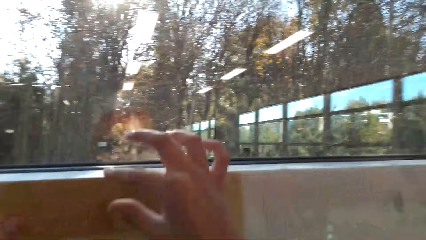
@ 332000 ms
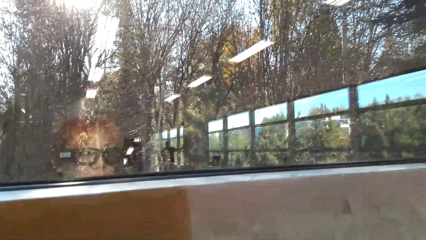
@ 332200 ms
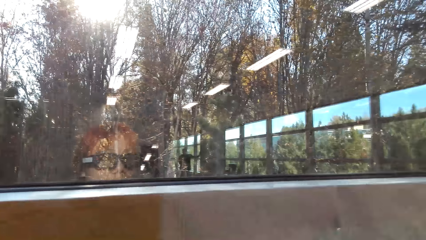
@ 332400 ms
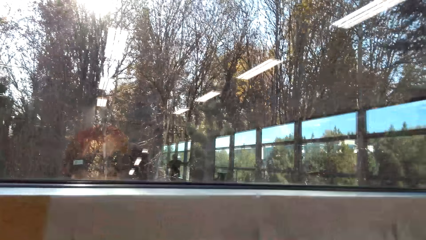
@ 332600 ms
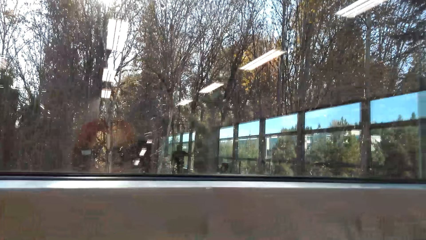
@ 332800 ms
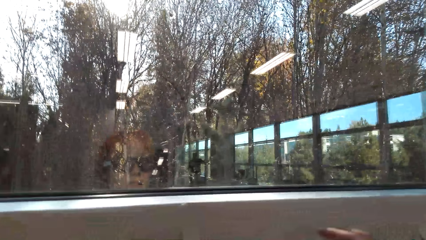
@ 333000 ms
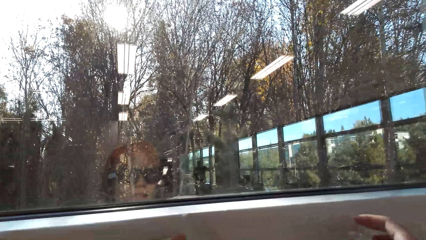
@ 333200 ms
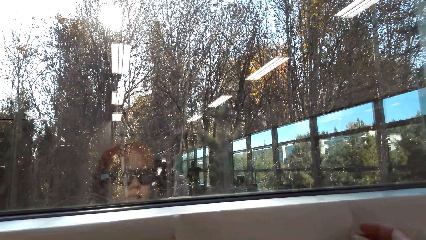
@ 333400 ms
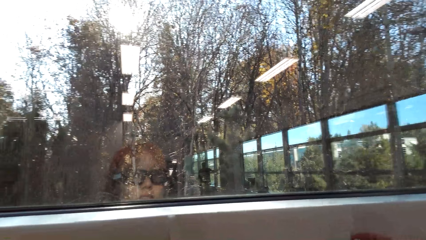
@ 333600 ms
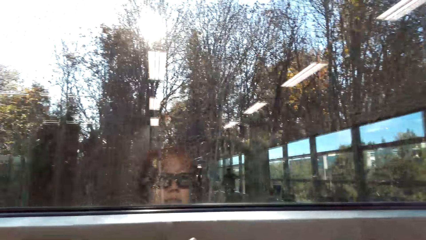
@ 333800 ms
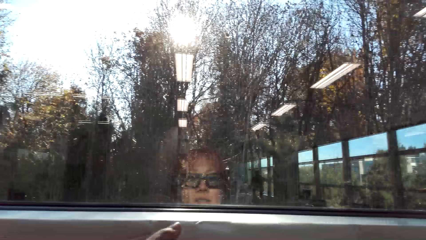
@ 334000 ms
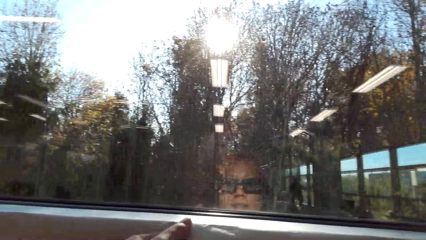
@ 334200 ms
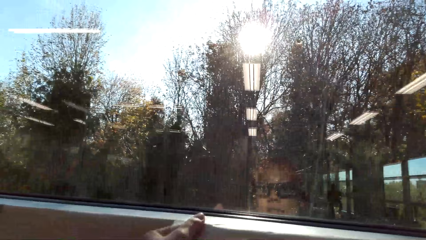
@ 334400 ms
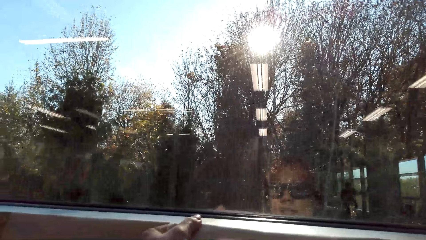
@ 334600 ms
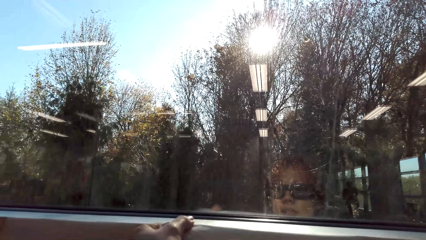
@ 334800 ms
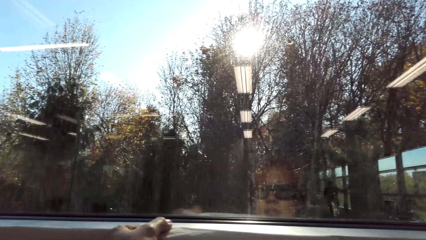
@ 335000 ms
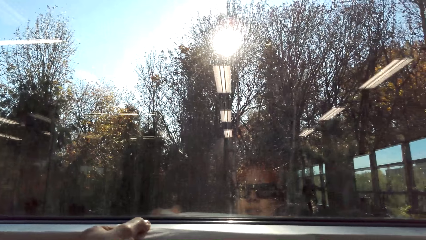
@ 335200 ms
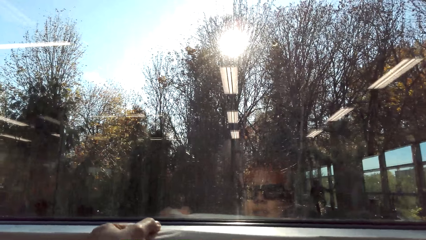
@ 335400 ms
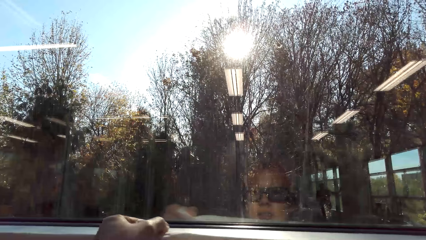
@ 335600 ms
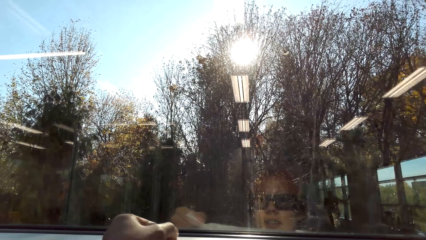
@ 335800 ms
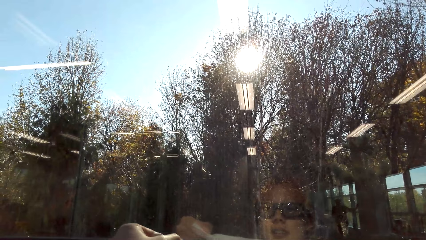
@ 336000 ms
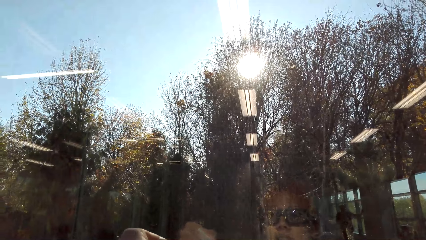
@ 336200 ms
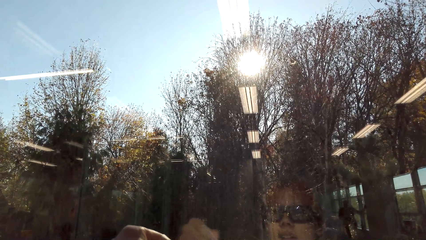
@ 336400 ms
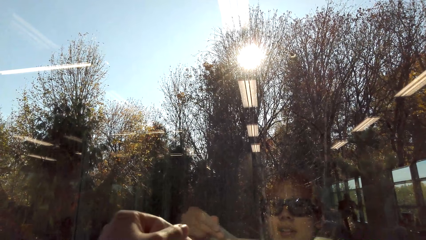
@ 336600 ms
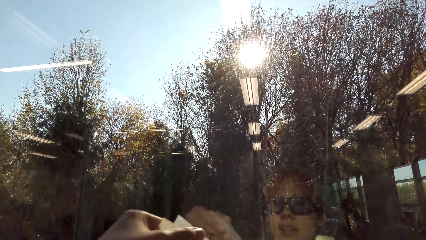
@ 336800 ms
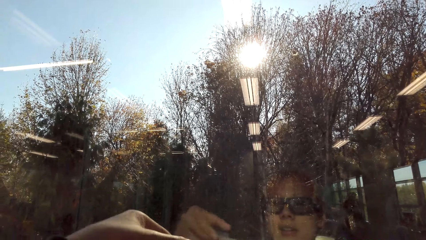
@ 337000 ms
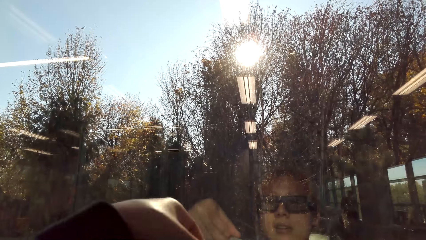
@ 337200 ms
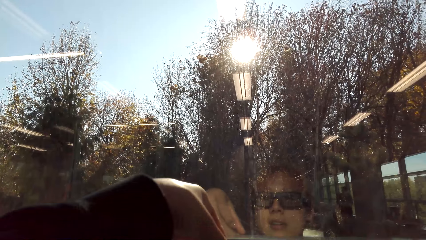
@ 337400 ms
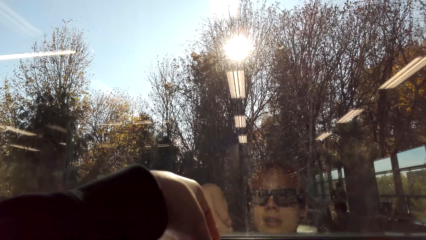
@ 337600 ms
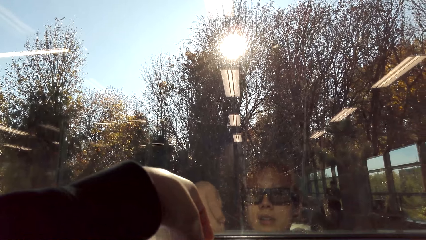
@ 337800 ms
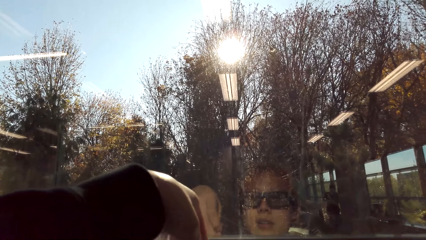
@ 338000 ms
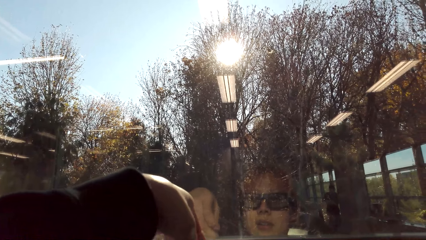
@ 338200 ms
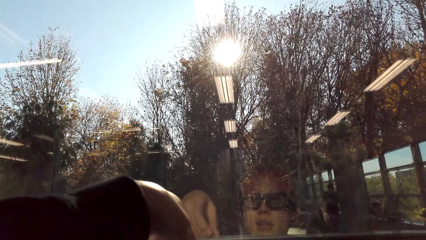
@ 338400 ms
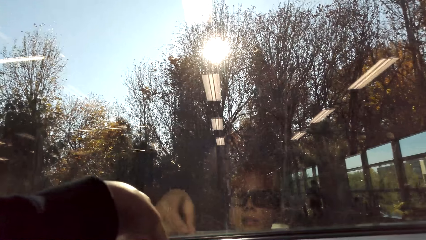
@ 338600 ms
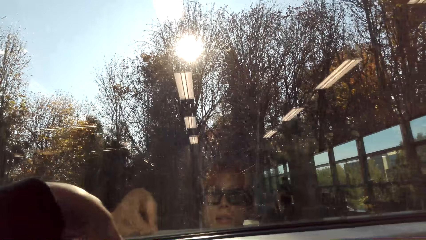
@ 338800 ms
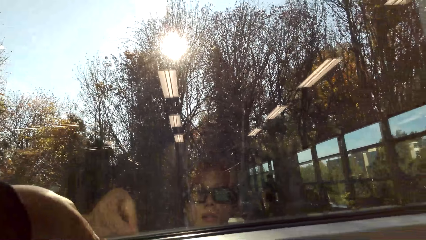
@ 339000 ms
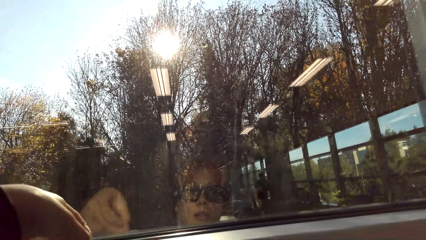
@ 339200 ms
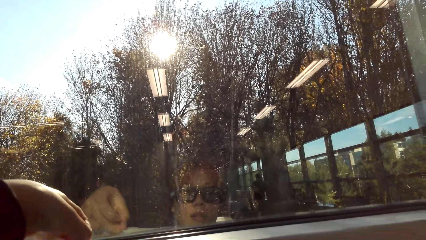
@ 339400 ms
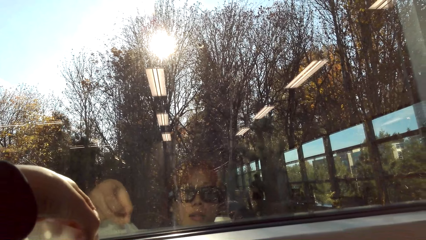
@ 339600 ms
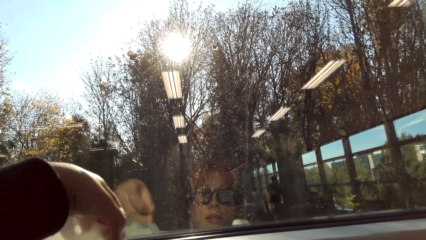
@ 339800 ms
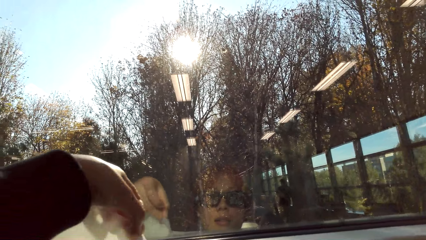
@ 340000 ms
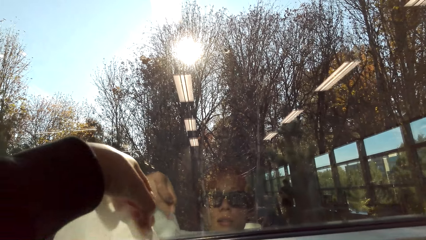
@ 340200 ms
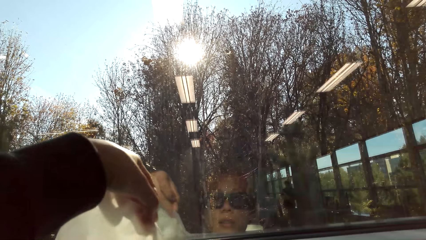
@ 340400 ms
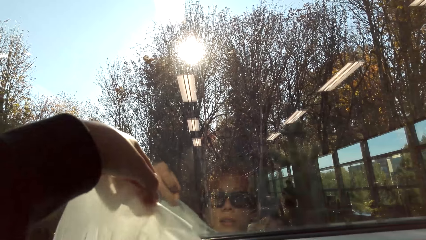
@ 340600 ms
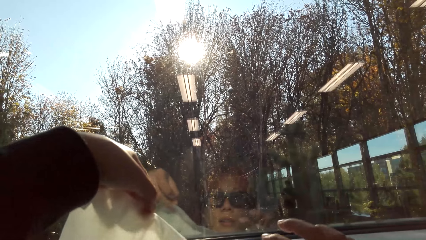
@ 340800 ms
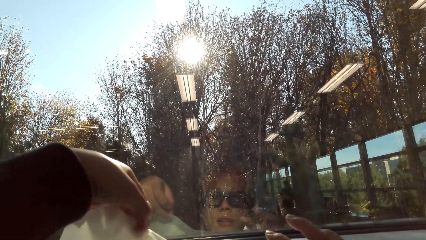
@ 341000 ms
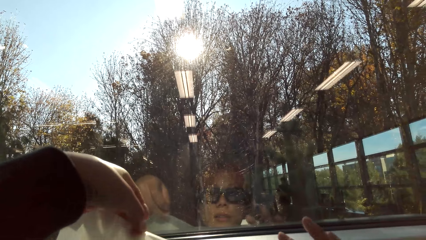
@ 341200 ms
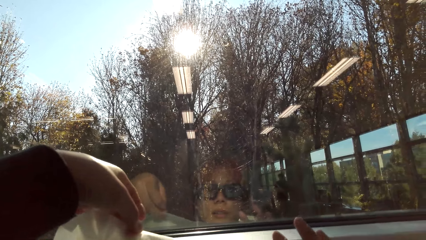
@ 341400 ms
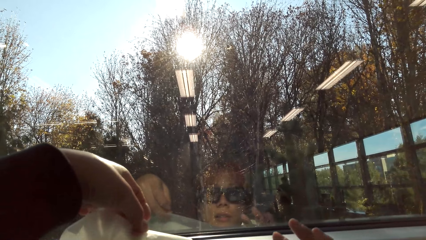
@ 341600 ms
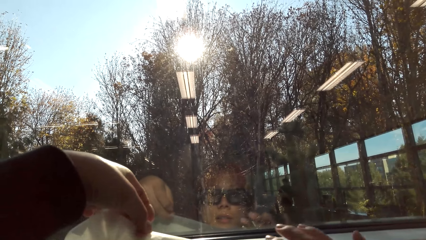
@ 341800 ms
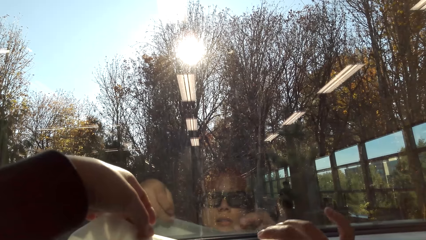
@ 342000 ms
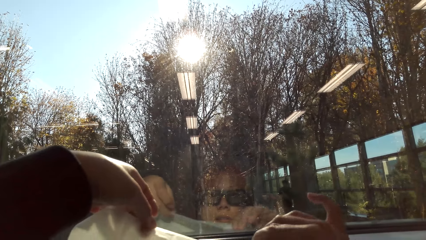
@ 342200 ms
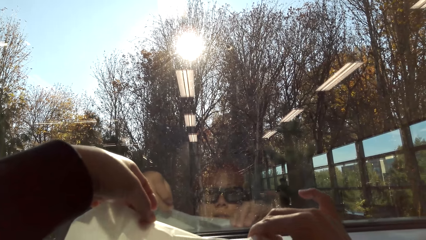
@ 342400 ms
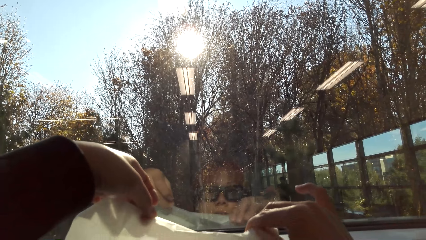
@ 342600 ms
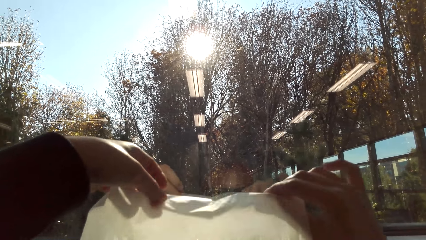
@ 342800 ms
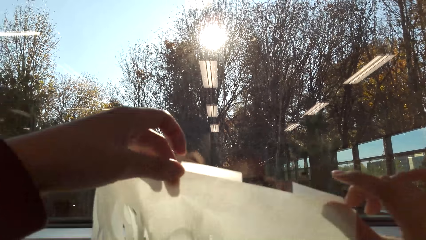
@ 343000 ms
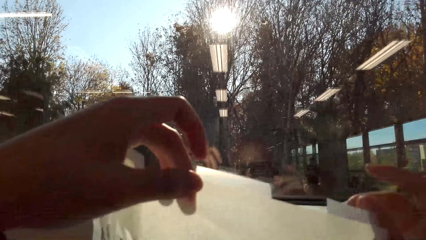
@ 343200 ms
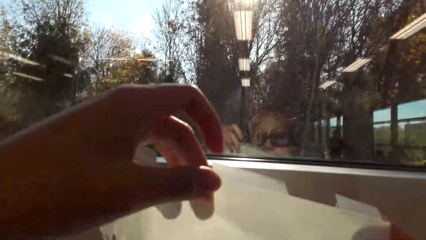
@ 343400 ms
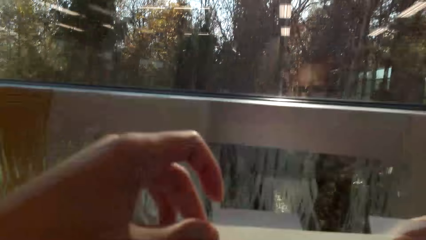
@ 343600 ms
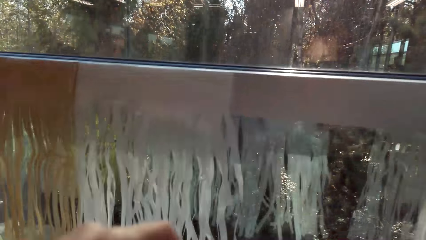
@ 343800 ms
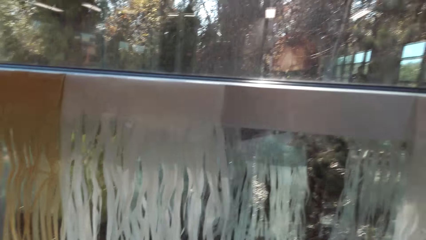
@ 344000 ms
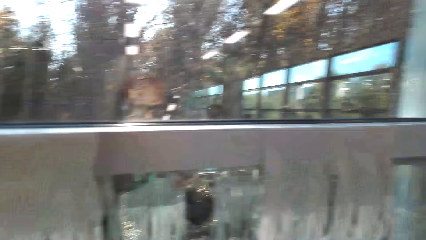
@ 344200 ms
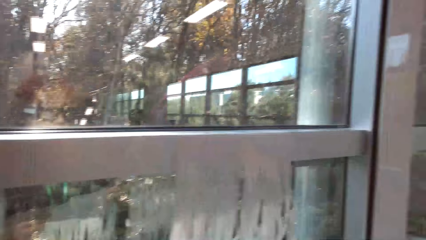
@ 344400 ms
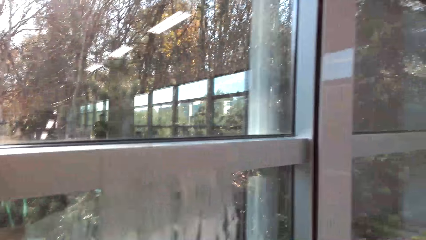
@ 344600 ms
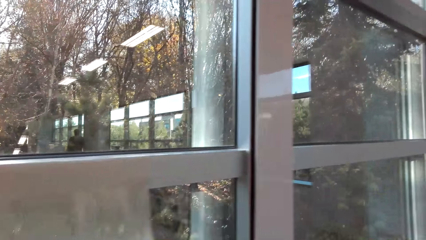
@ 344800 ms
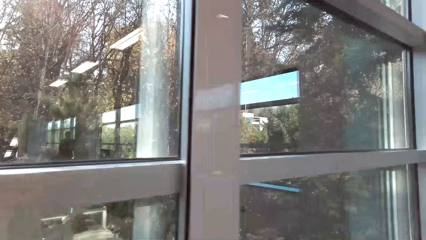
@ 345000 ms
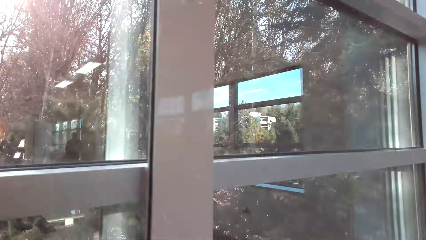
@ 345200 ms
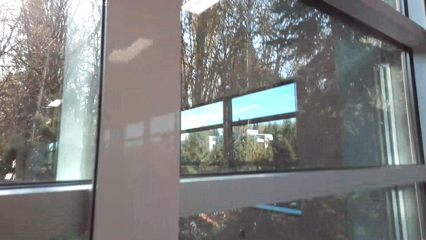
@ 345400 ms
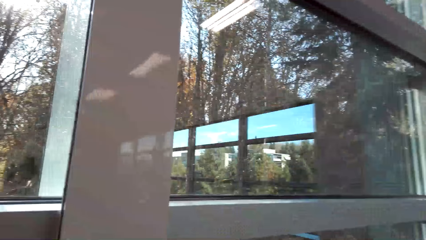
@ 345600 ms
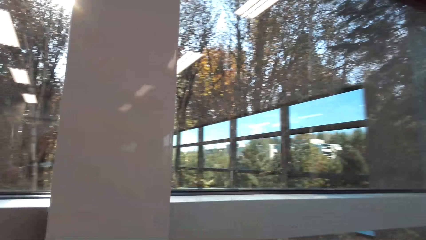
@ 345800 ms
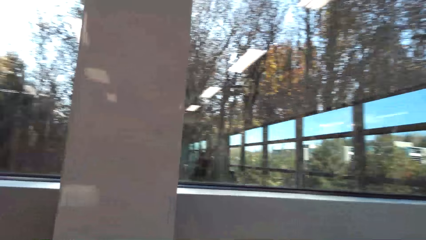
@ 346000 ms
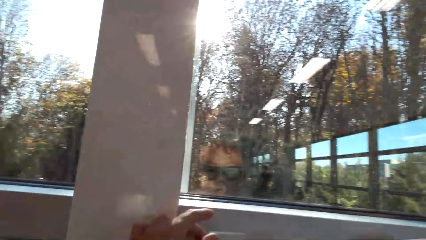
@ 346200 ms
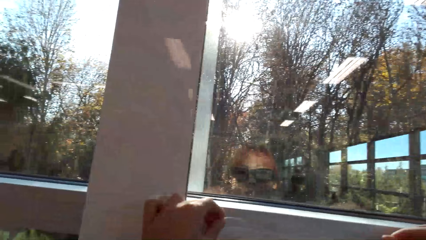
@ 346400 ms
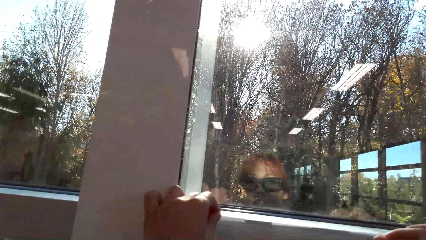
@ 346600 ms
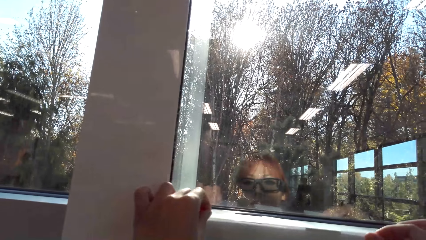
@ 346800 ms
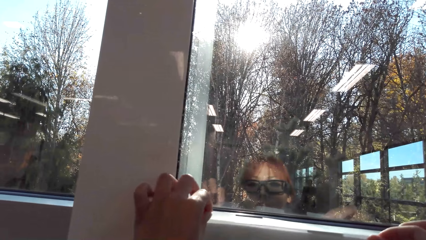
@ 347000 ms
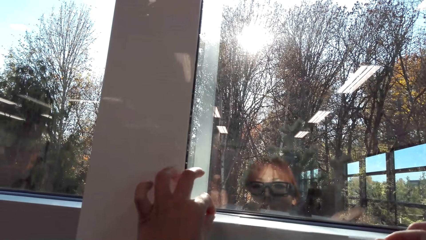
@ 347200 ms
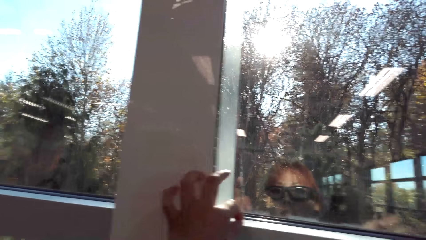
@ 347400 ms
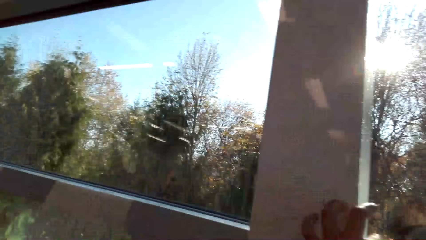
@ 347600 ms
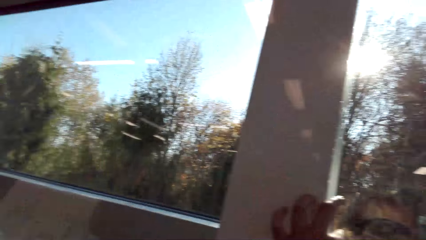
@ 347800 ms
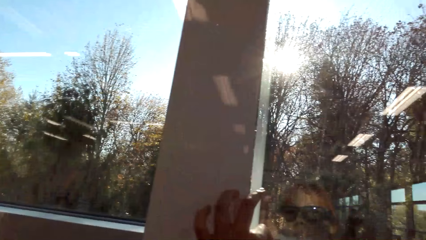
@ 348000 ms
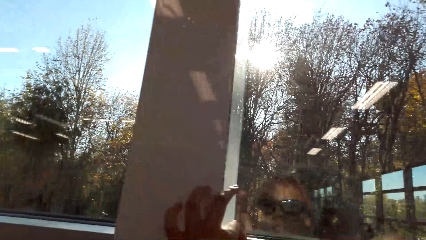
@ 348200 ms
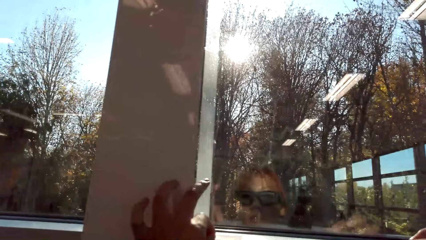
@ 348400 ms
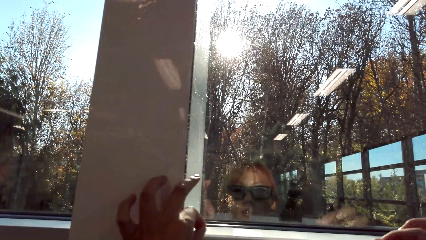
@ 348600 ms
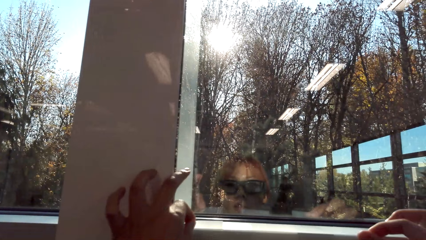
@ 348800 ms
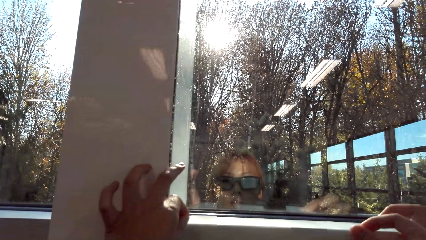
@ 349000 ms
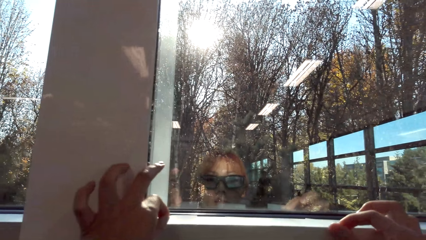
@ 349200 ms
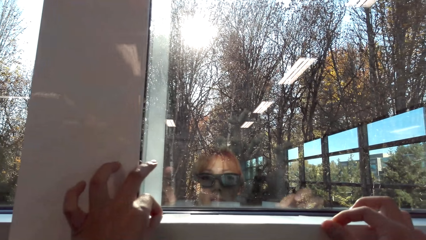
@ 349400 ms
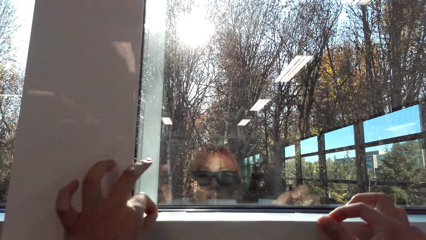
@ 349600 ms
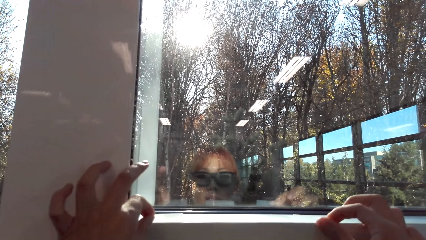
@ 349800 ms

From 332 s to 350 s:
The camera wearer moves sideways. They unstick the party banner on the window. They move sideways in the room. They stick the party banner on the window.
